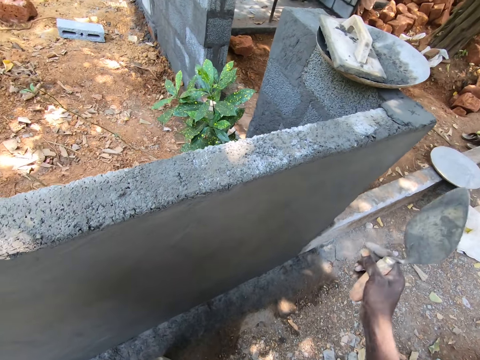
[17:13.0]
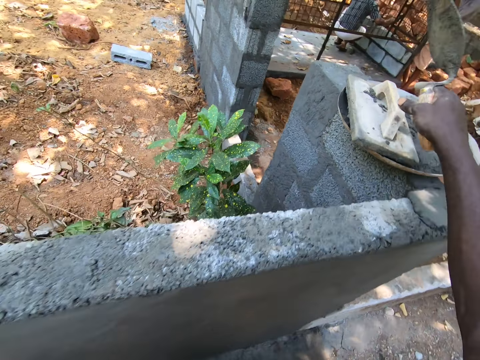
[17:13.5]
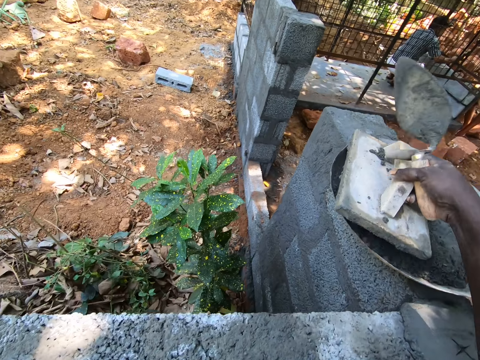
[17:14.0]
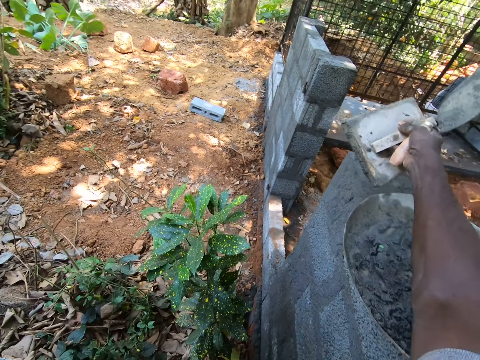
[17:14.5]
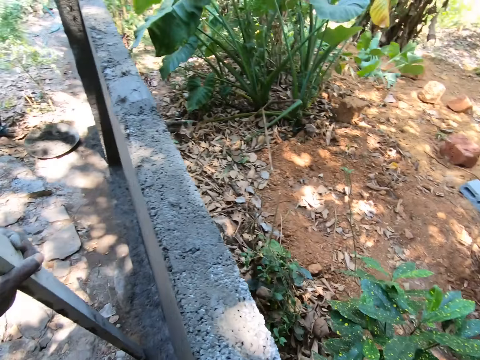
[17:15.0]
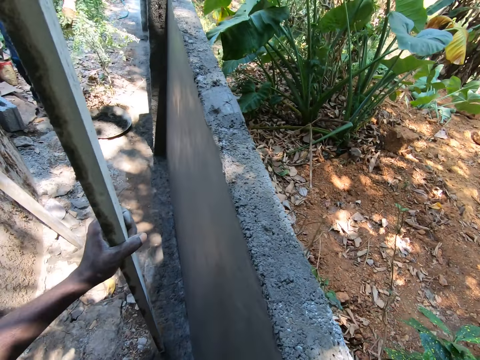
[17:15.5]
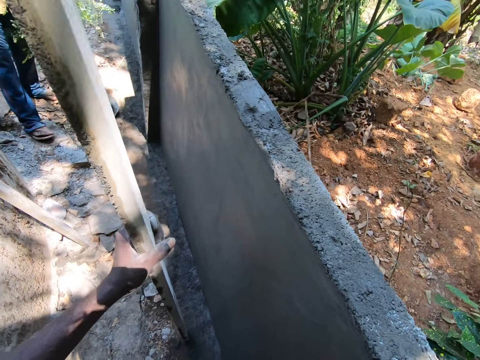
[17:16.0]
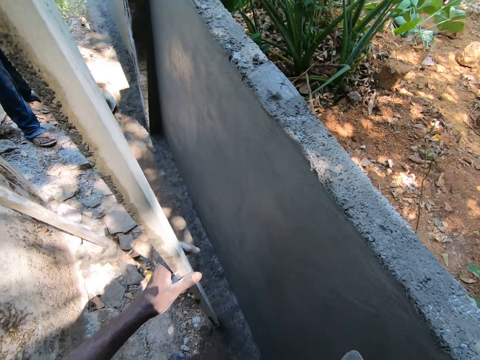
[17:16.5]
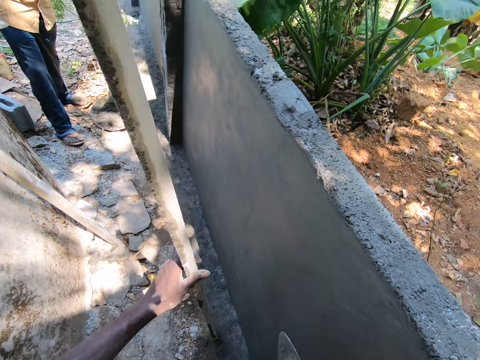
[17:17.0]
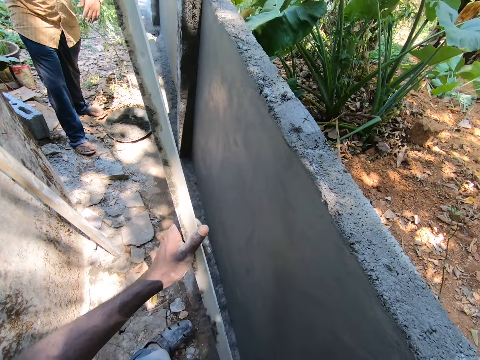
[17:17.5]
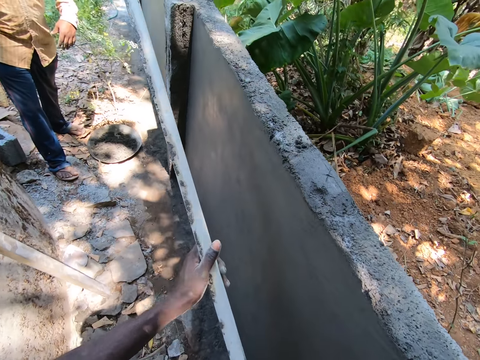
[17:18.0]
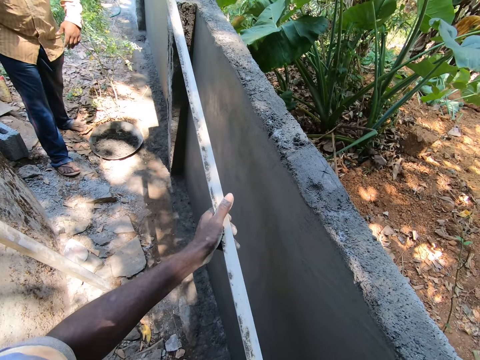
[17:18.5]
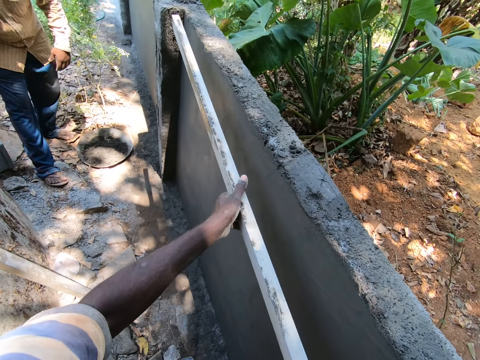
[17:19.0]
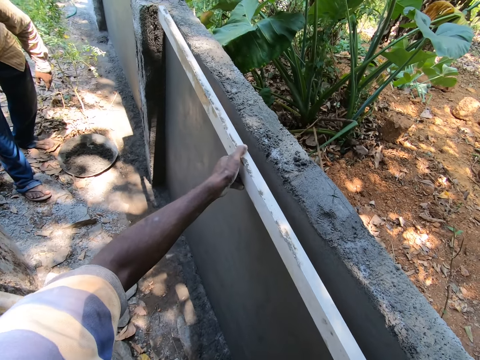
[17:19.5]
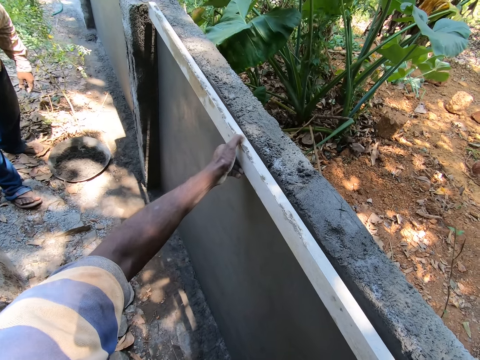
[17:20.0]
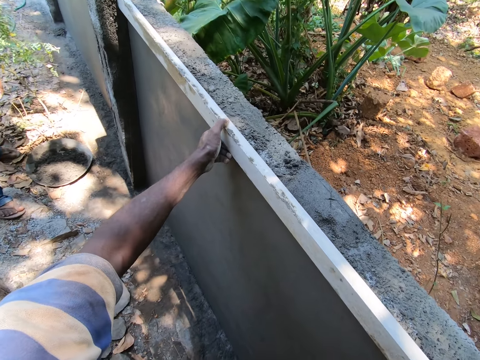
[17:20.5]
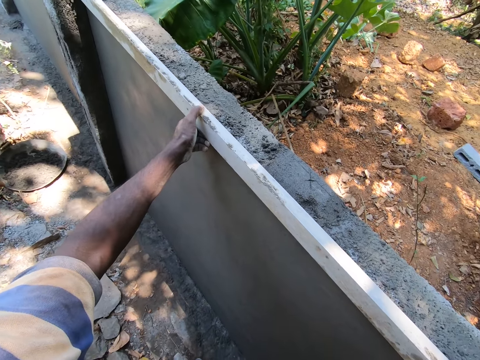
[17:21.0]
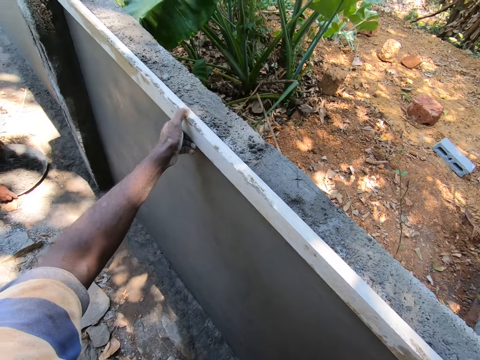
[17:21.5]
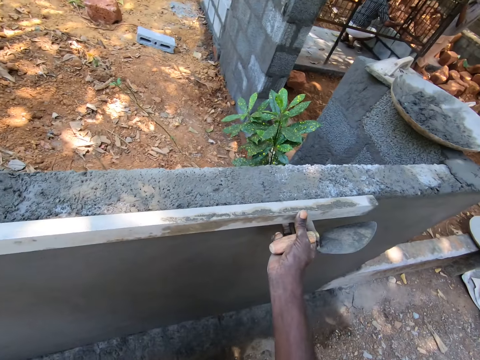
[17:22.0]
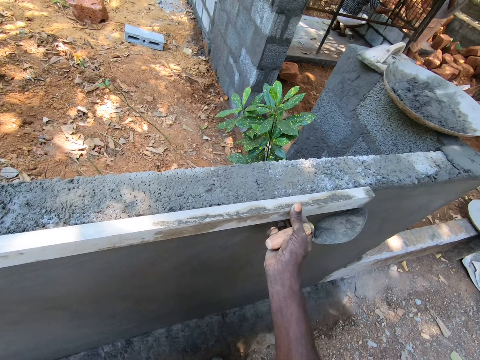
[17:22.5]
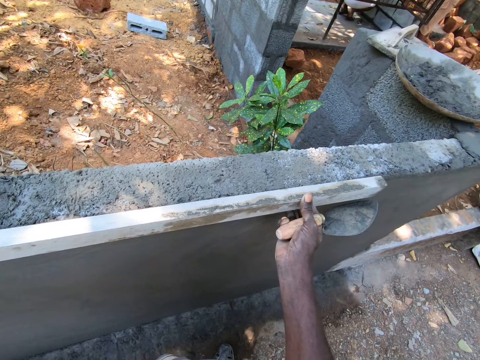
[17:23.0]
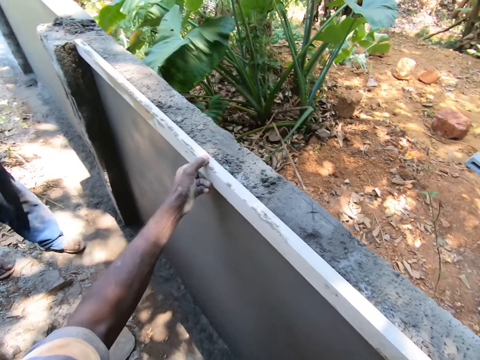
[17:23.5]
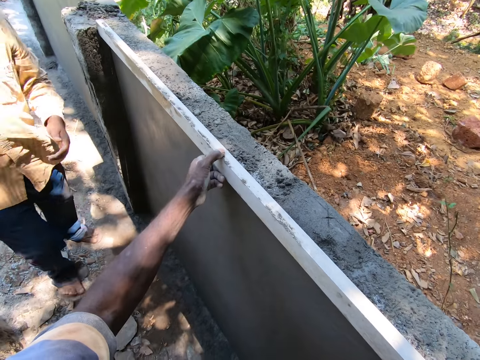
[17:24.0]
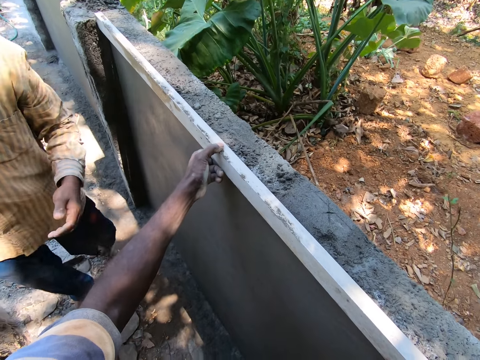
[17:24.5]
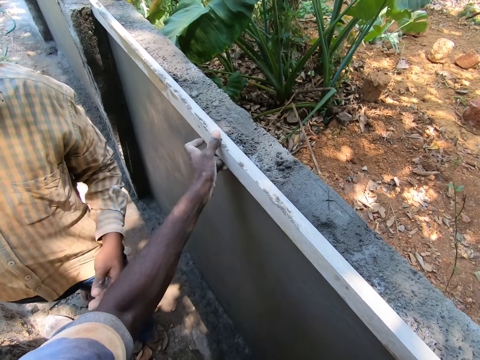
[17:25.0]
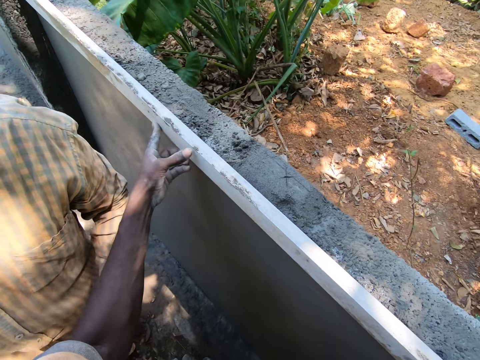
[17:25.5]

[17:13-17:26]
The camera wearer converses. He lifts the trowel wood with his right hand and puts down the trowel wood with his right hand. He talks to a man. He puts screed on the wall. He looks on the screed. He measures the wall with the wood with both hands.

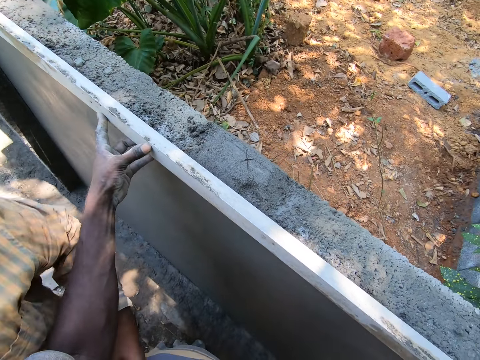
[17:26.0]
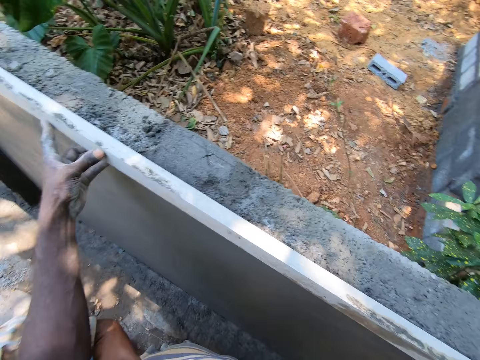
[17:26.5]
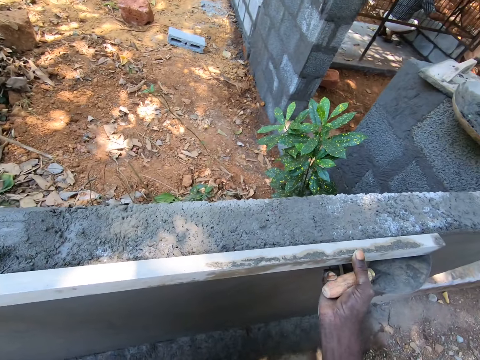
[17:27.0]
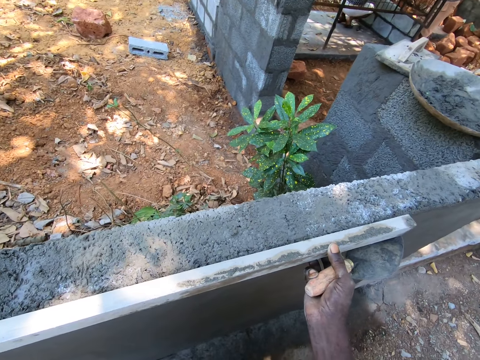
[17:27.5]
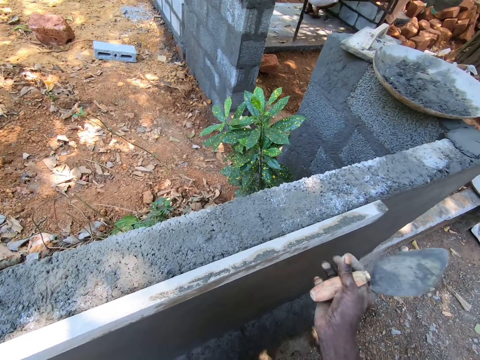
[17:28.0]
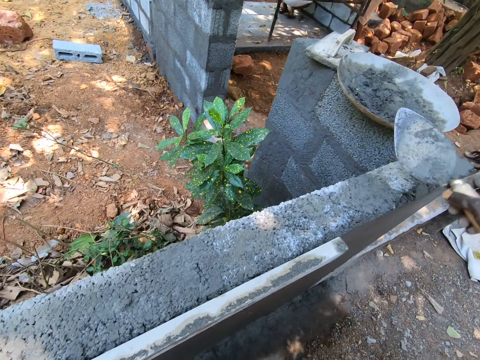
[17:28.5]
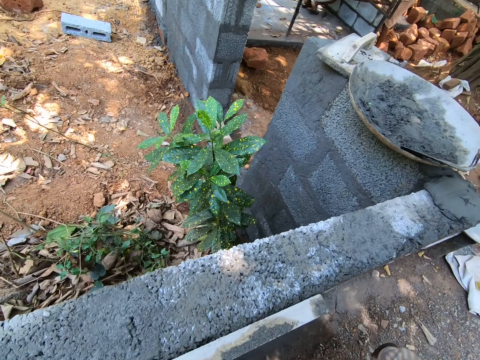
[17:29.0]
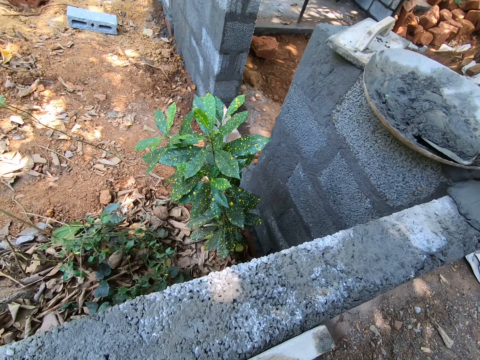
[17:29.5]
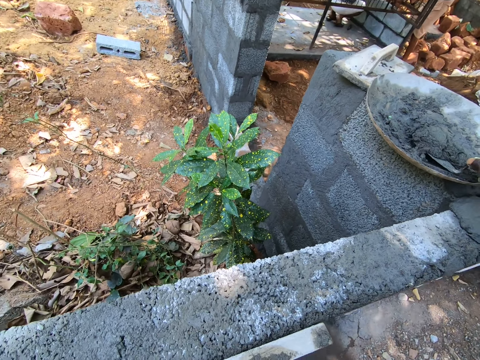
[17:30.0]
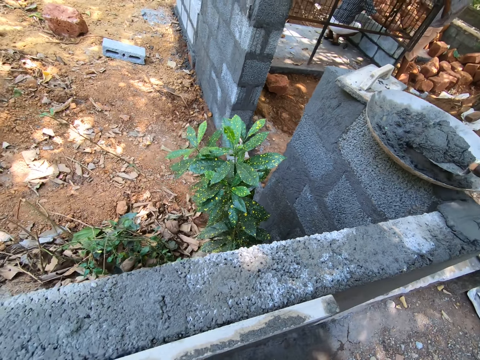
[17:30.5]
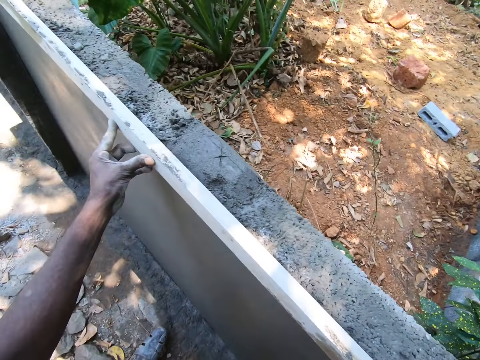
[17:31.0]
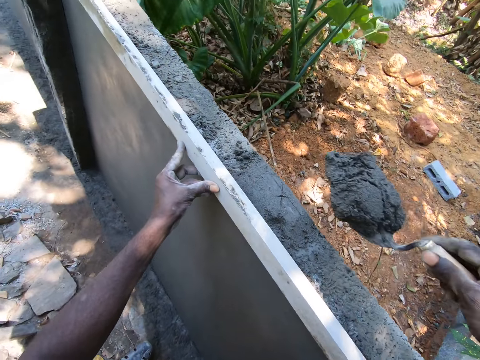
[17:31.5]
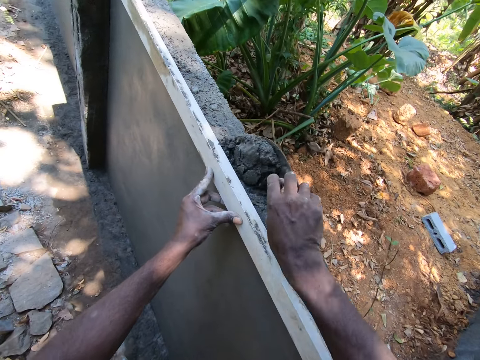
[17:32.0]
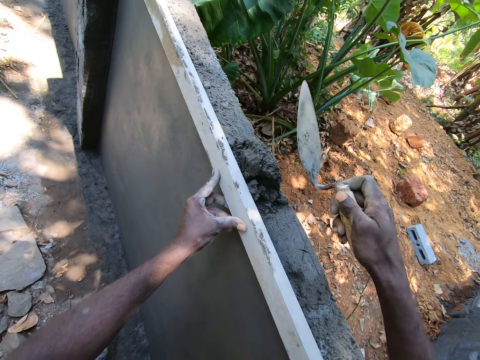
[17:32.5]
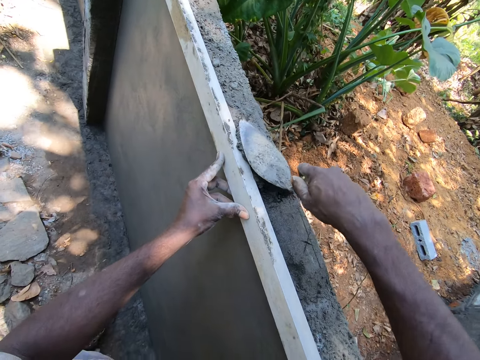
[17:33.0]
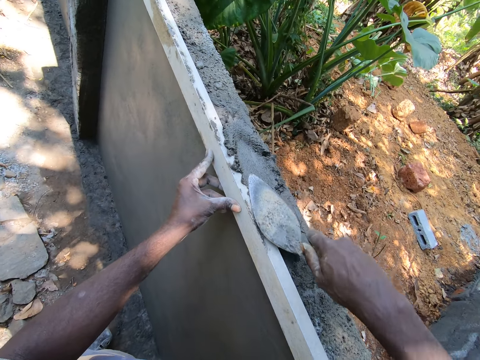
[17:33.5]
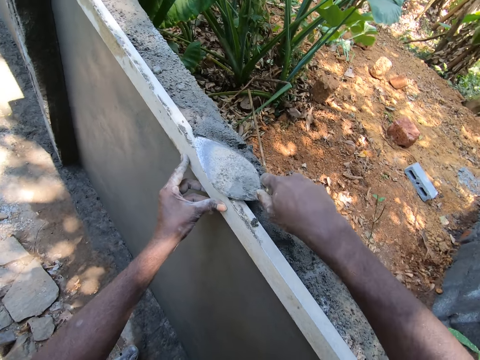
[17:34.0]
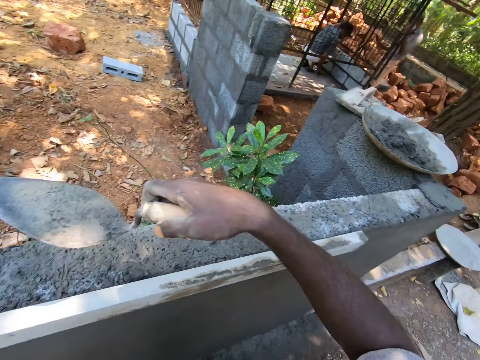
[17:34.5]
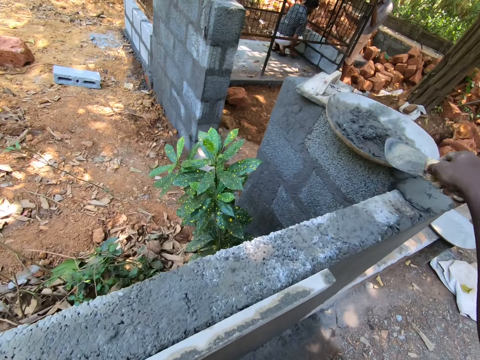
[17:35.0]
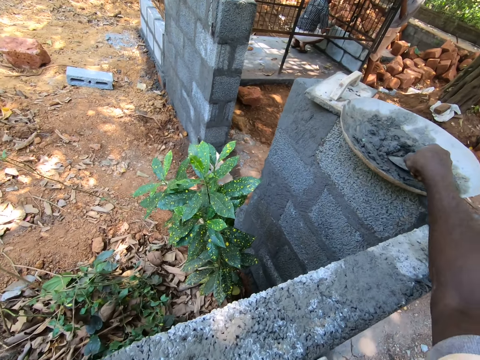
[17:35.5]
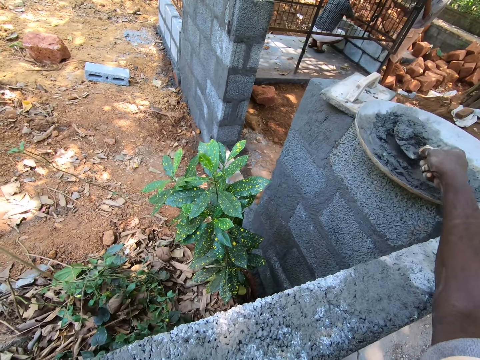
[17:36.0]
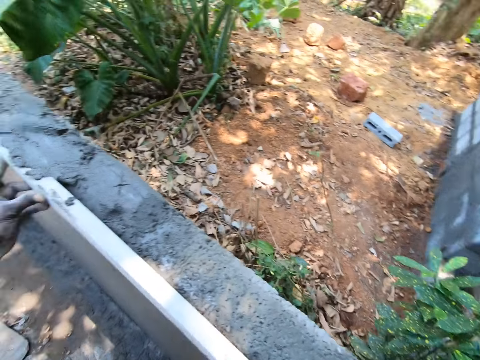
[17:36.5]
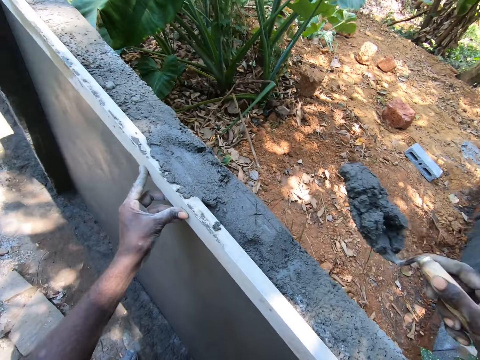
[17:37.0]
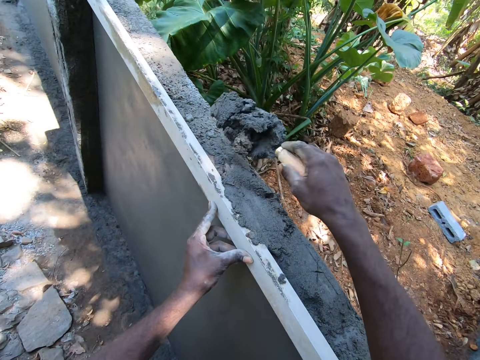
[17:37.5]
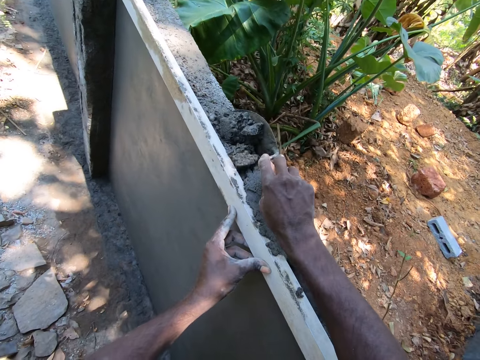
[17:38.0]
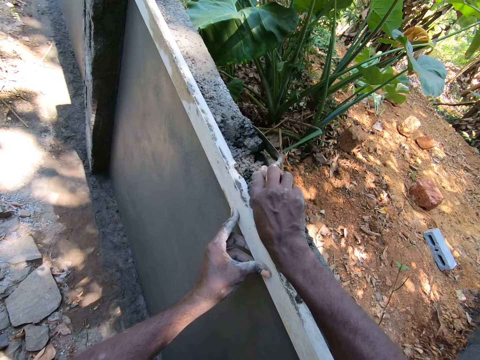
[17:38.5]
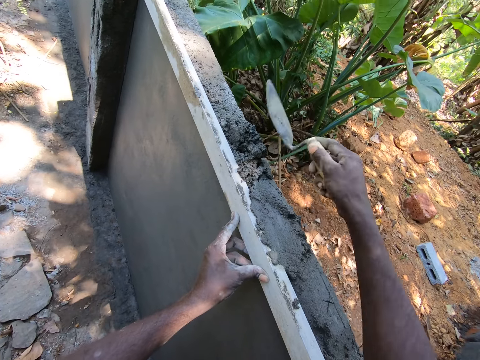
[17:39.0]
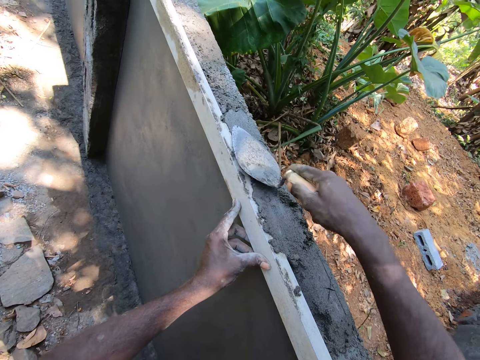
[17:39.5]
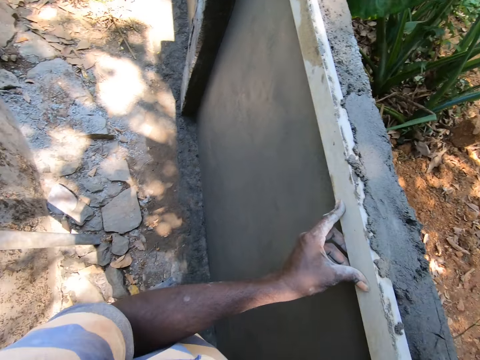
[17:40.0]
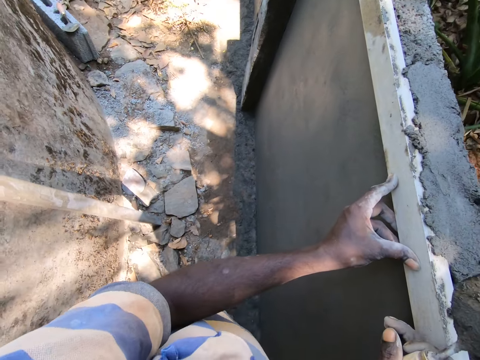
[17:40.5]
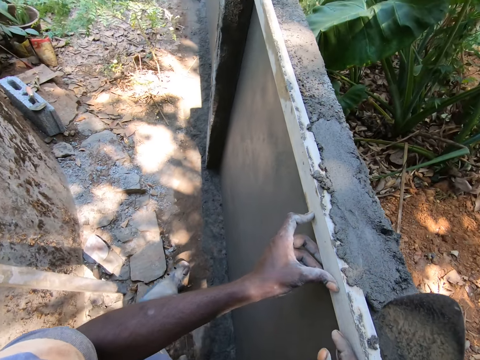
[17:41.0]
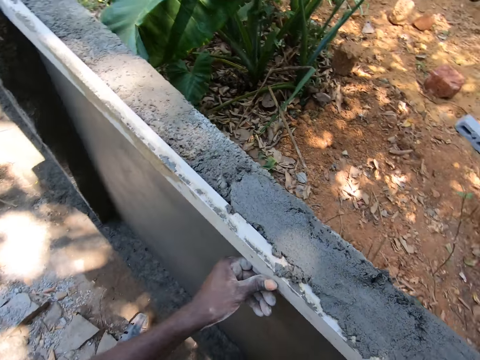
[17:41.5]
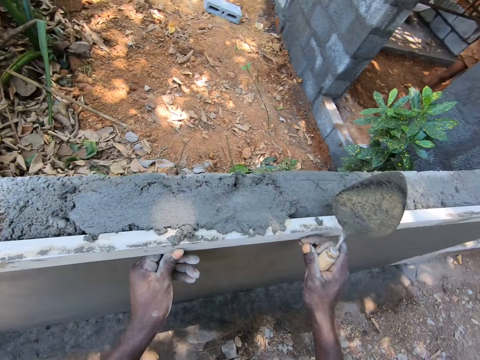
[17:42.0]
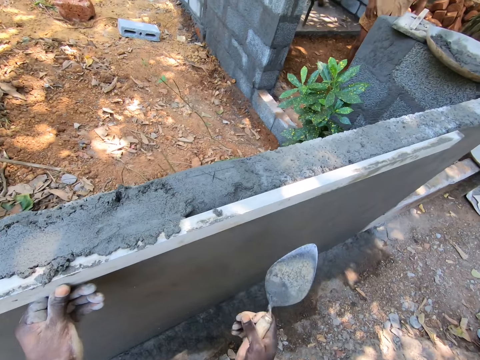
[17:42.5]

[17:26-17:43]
The camera wearer takes a plaster or mortar with the trowel with his right hand. He puts the plaster on the wall with the trowel with his right hand. He presses on the mortar with the trowel. He spreads the plaster on the wall with the trowel with his right hand. He takes the plaster with the trowel with his right hand, puts the plaster on the wall with the trowel with his right hand, presses on the mortar with the trowel, and spreads the plaster on the wall with the trowel with his right hand. He looks on the wall.
